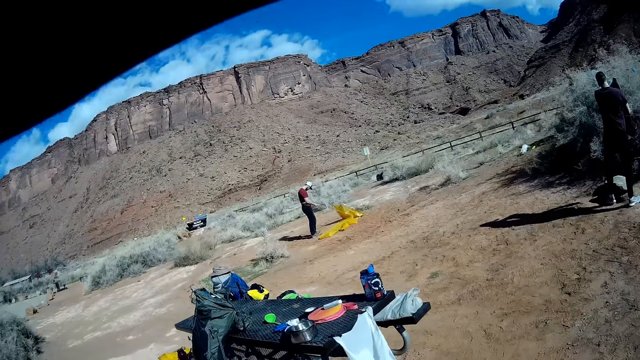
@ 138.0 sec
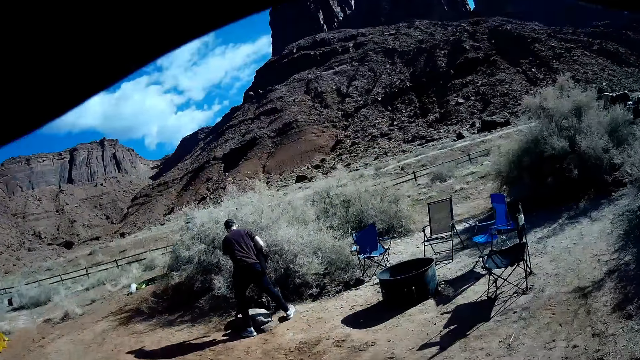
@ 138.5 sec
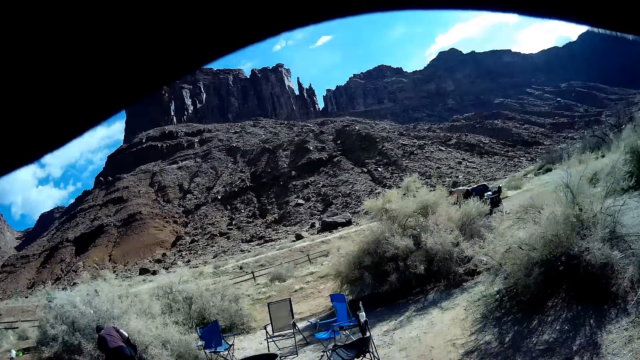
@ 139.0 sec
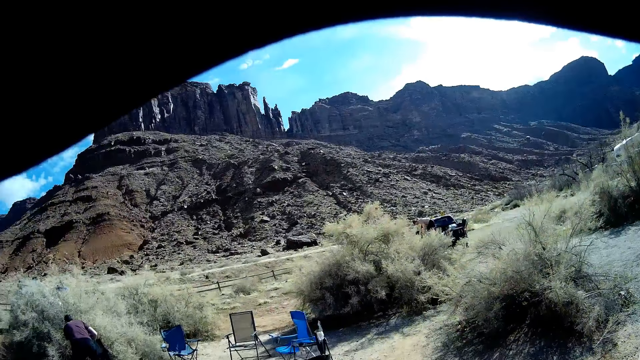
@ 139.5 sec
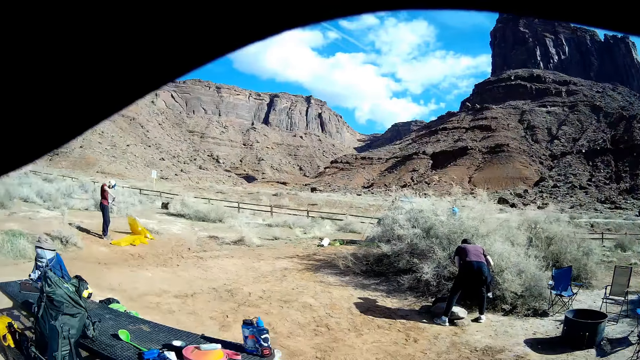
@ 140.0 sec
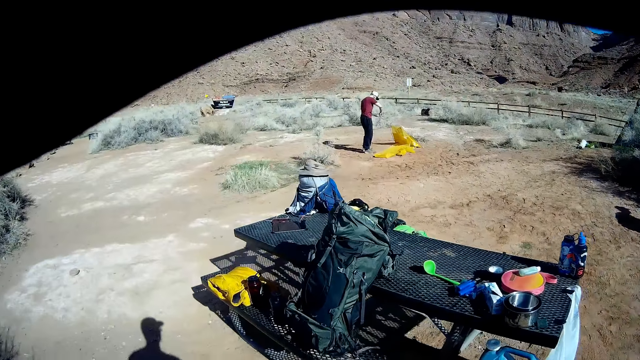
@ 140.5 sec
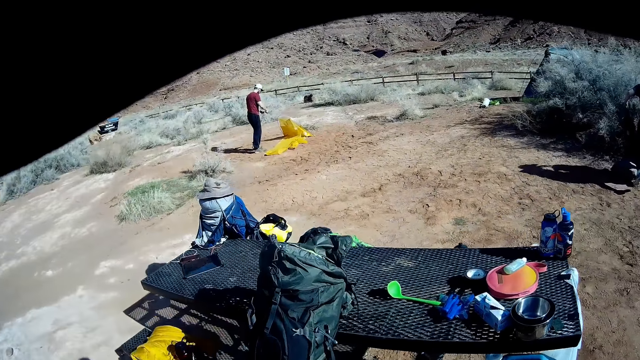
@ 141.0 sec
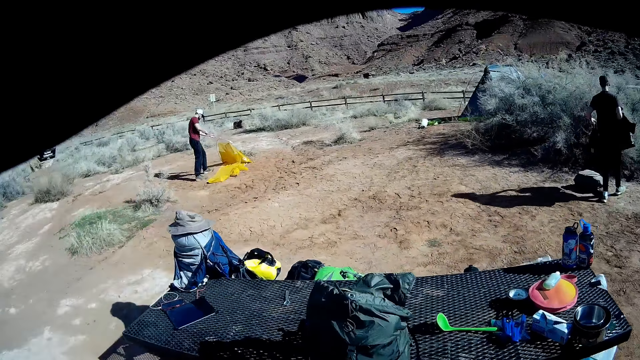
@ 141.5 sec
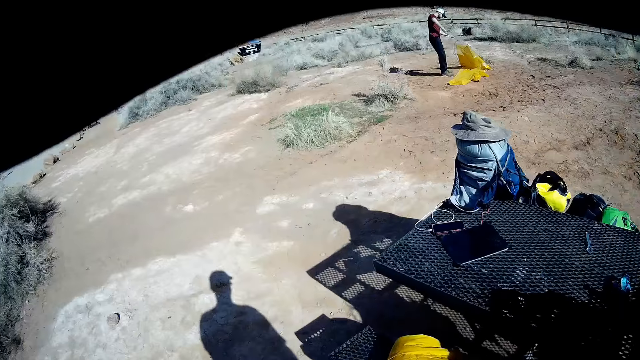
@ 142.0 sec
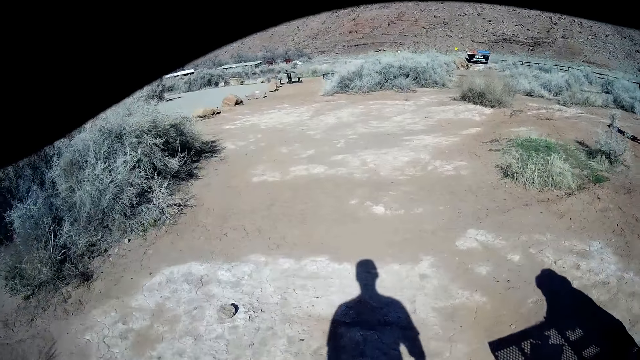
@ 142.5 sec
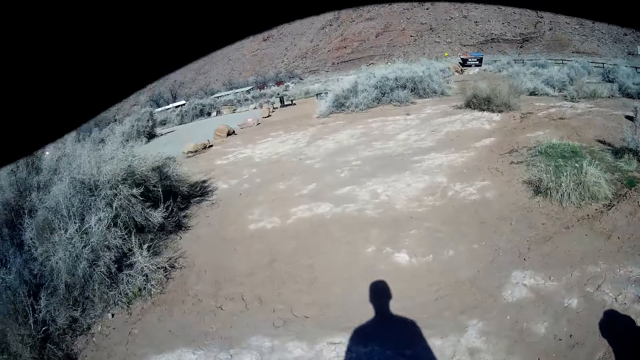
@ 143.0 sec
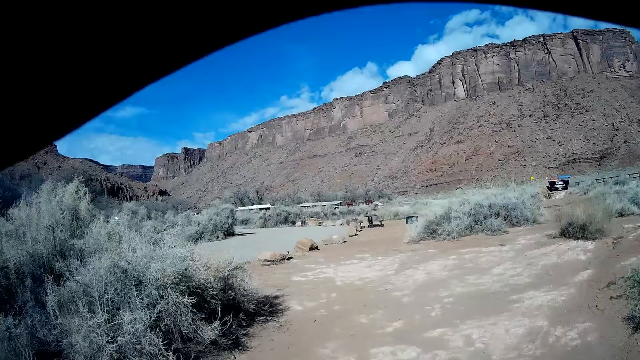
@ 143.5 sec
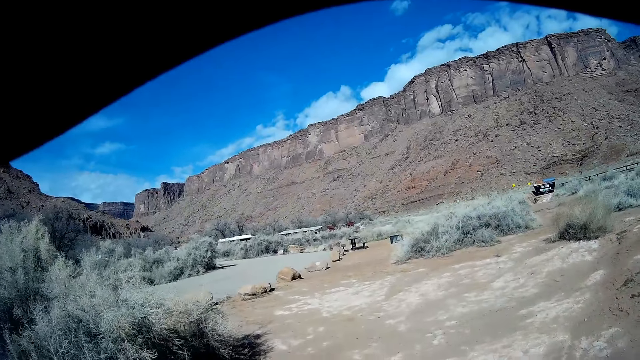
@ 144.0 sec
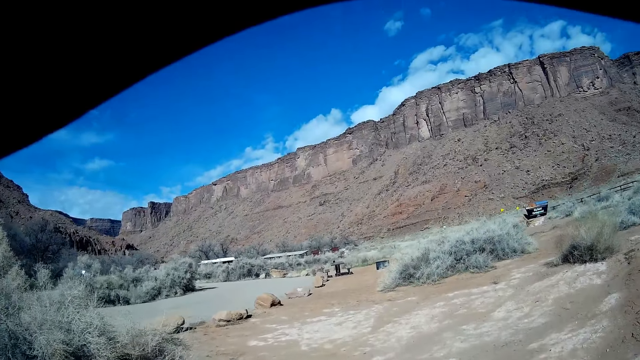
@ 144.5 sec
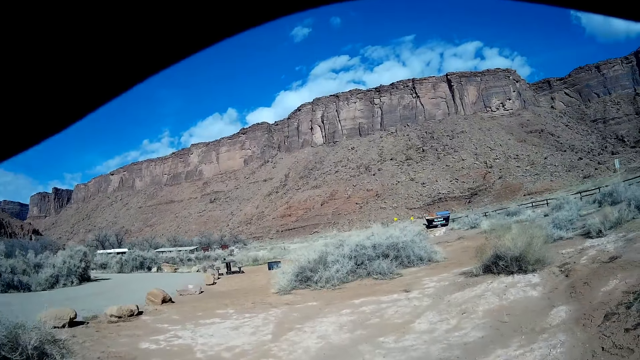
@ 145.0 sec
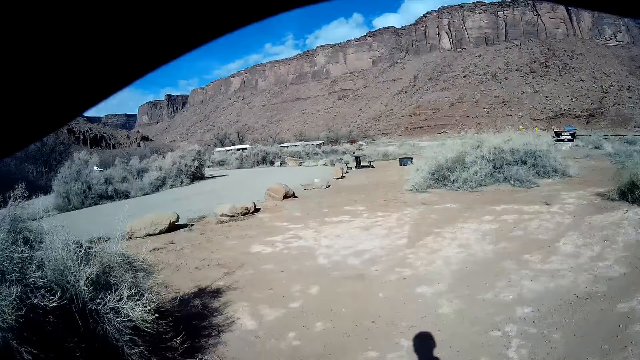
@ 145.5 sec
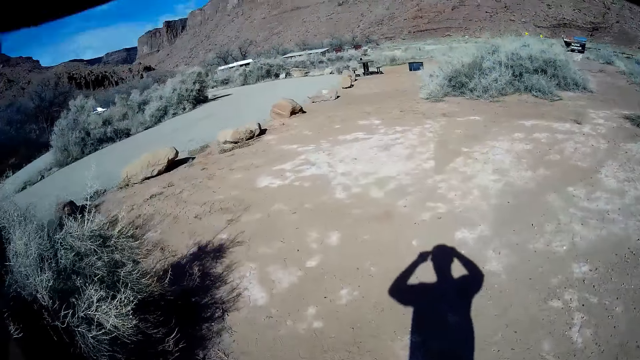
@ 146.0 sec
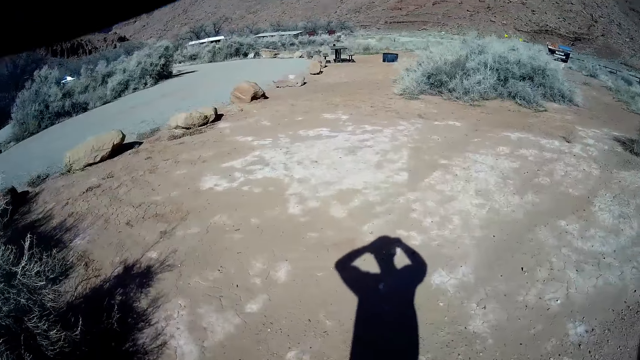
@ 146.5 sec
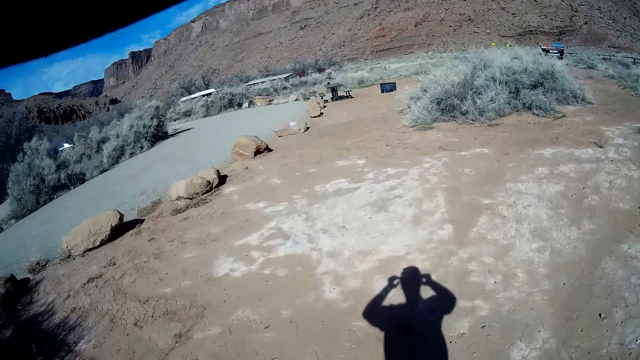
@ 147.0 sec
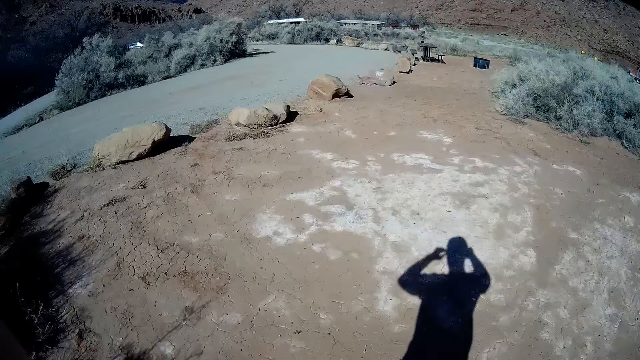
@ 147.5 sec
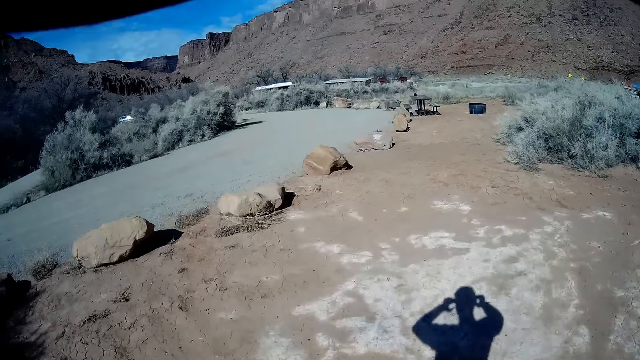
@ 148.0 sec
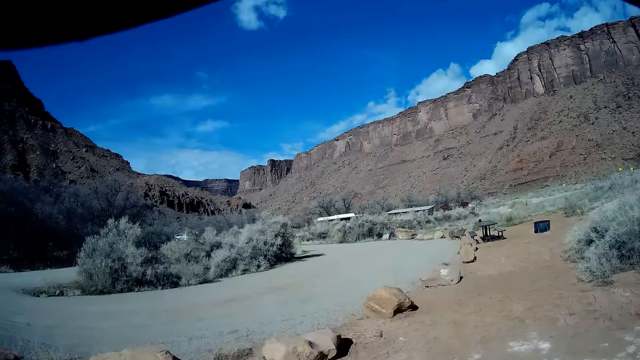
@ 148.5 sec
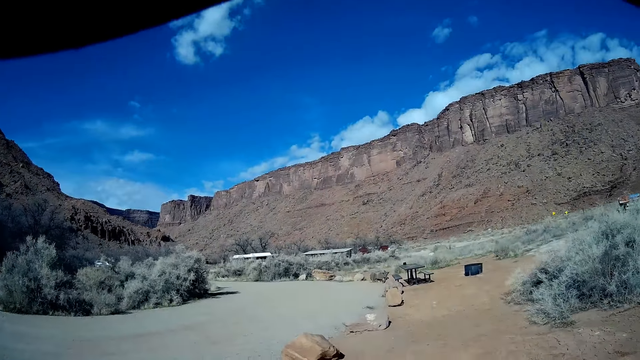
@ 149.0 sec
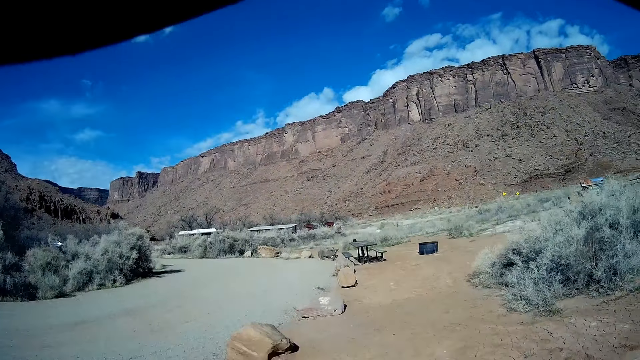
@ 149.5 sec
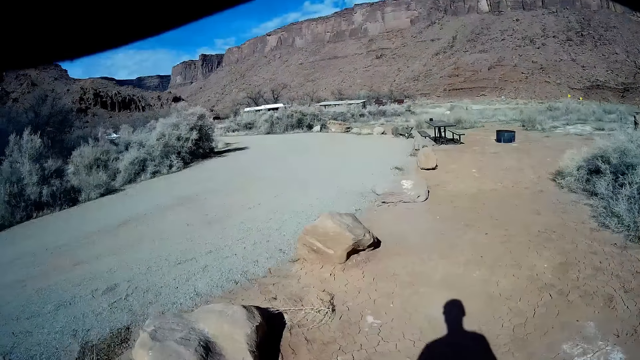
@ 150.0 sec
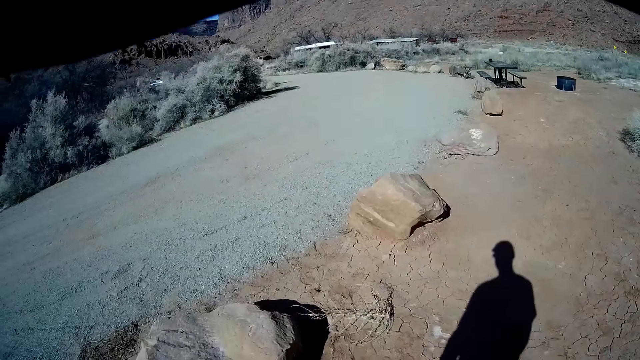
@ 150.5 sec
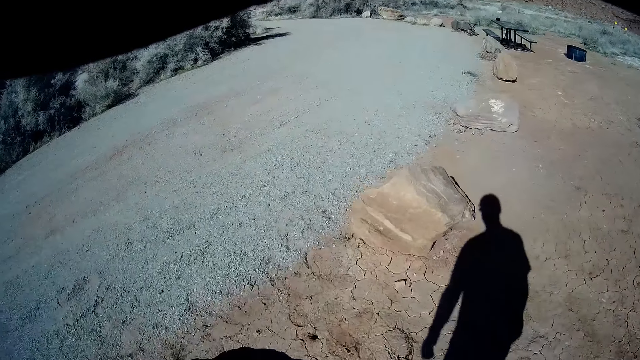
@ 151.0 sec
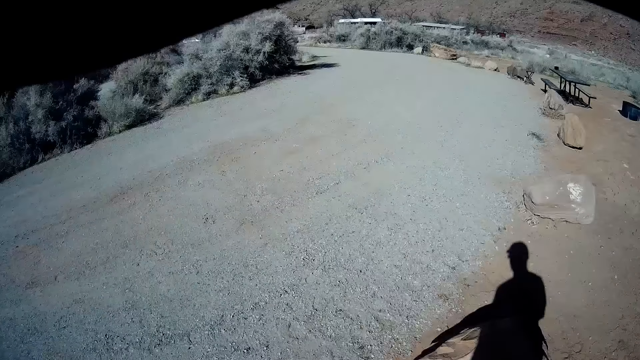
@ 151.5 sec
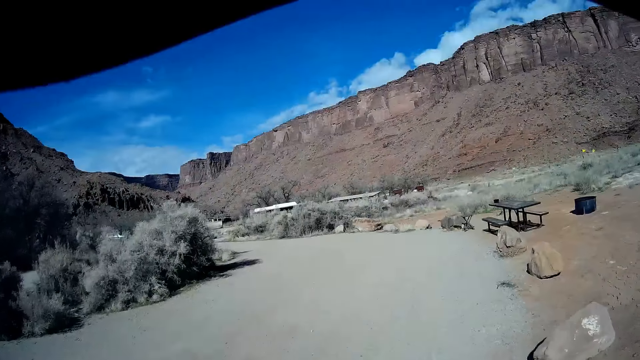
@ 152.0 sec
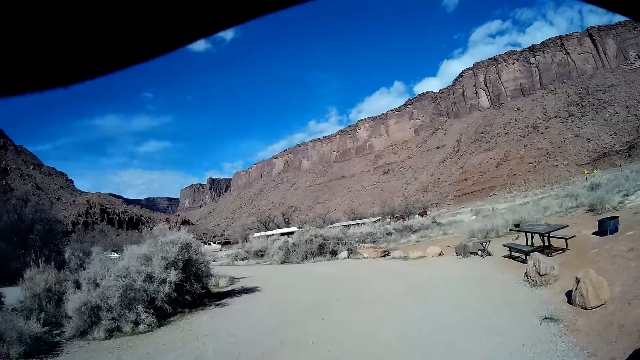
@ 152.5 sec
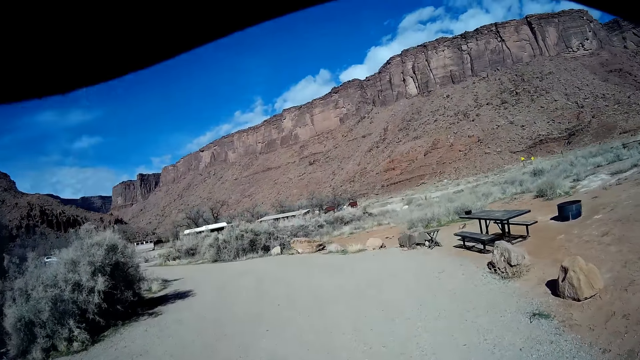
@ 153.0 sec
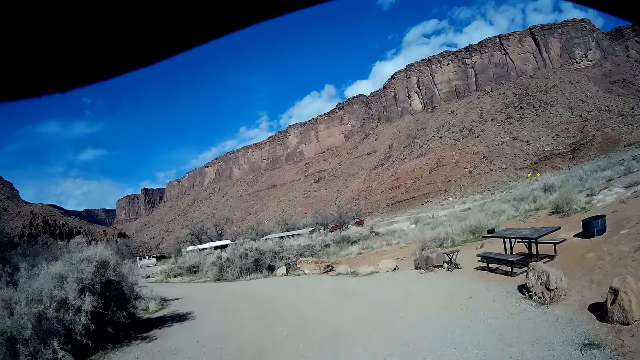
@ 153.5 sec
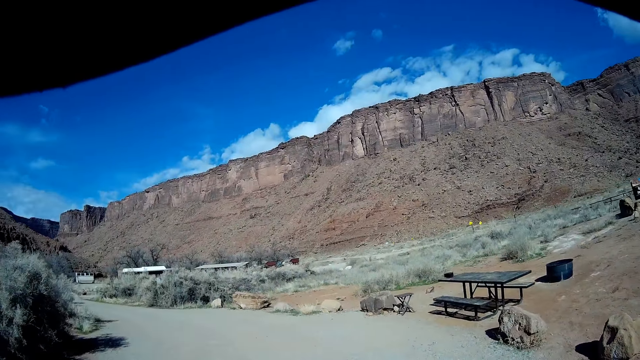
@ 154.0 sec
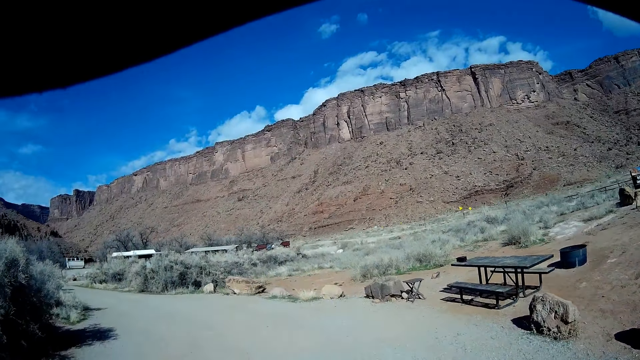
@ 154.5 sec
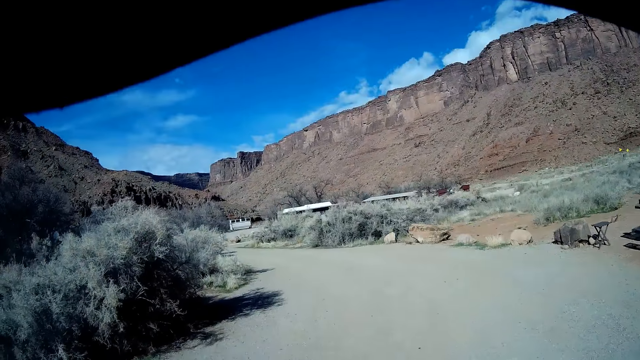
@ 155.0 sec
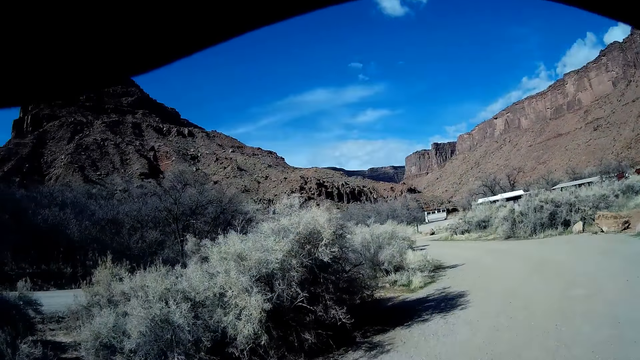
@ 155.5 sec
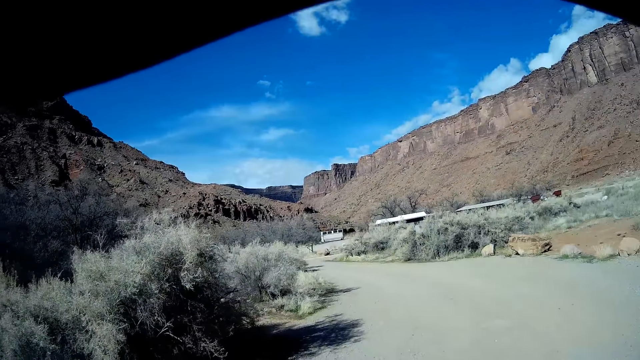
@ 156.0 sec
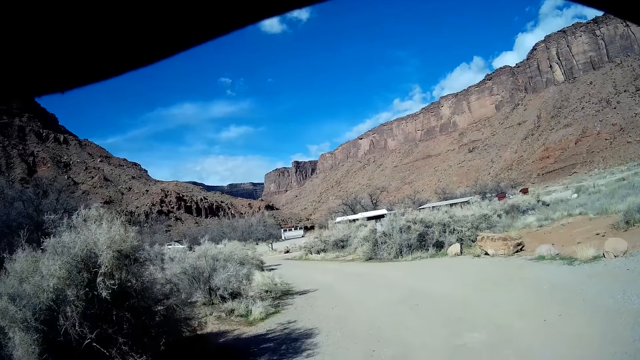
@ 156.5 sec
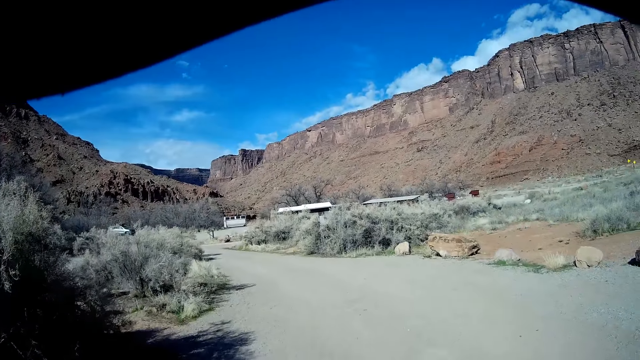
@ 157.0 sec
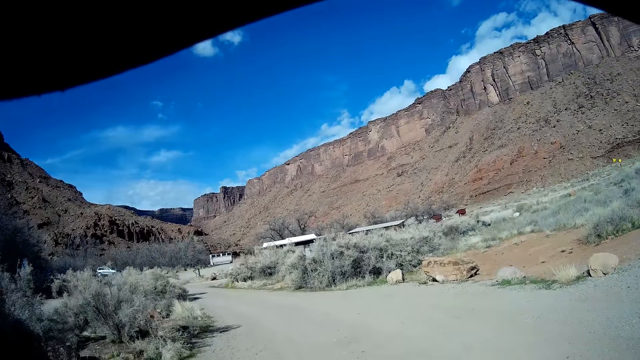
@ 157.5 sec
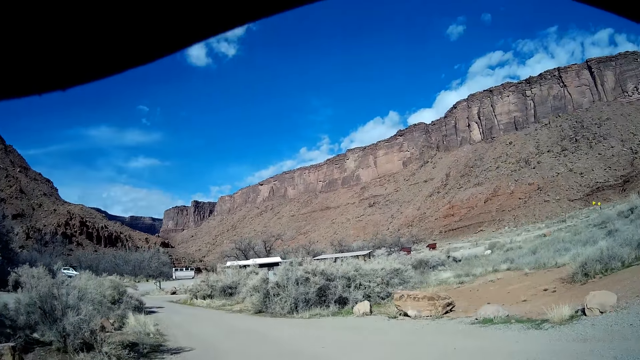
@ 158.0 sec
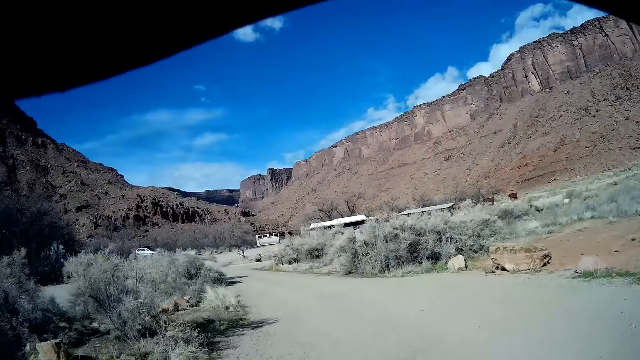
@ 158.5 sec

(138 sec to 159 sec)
A person looks at his belt. The camera wearer walks towards the grill. They walk towards the road. They look on the hill. They walk on the road.
